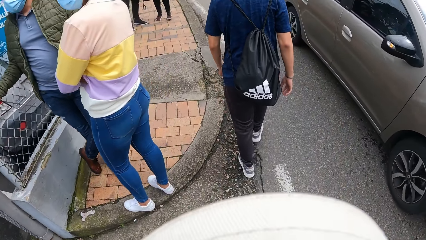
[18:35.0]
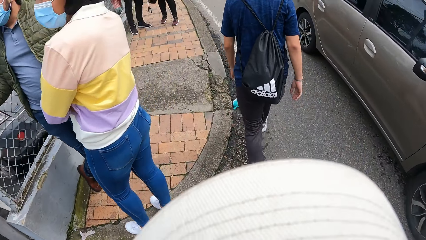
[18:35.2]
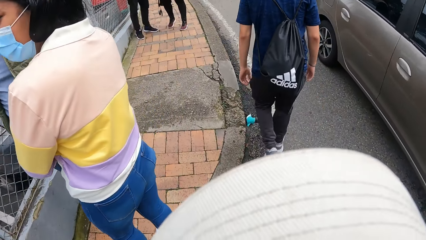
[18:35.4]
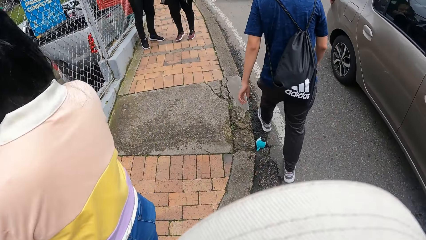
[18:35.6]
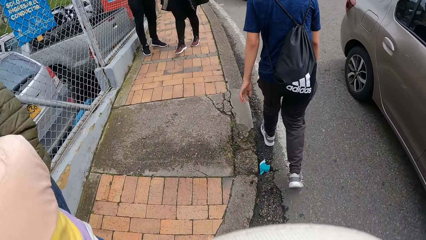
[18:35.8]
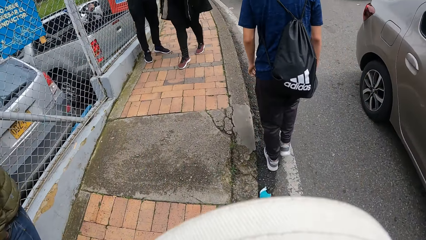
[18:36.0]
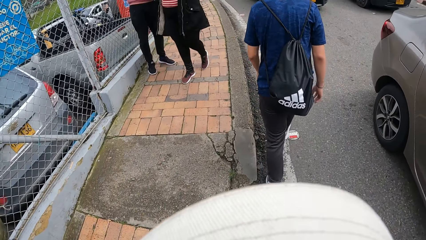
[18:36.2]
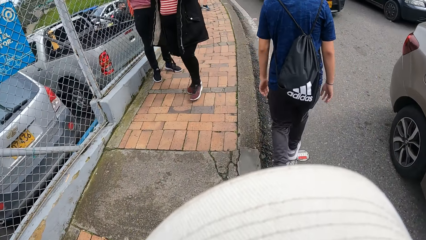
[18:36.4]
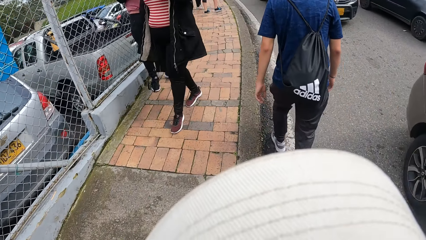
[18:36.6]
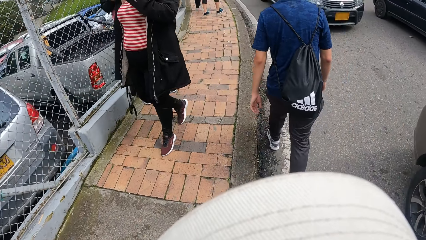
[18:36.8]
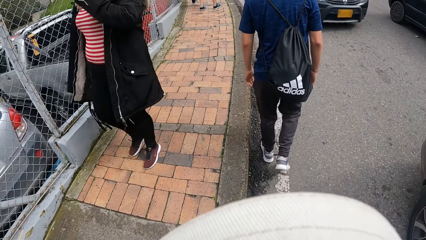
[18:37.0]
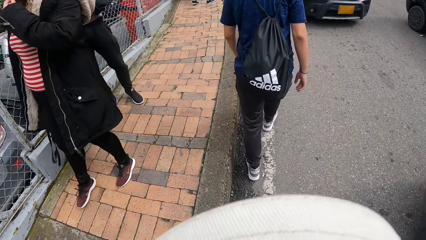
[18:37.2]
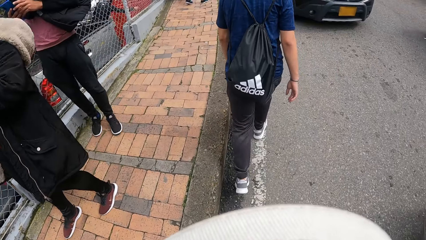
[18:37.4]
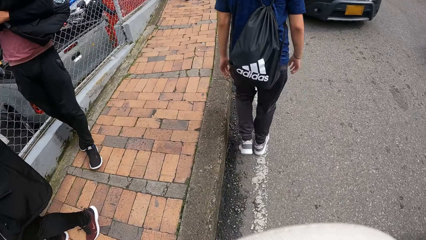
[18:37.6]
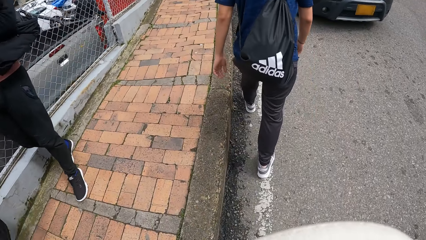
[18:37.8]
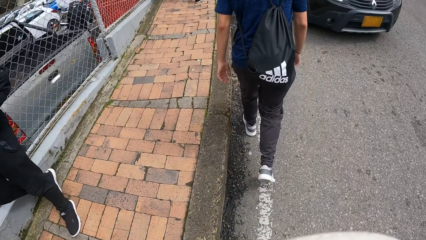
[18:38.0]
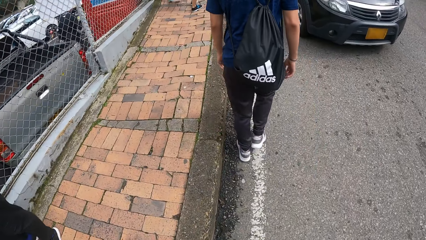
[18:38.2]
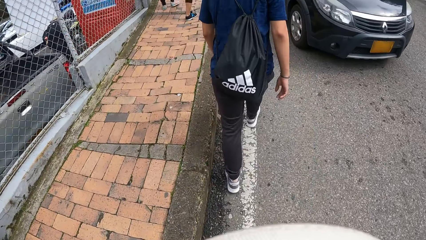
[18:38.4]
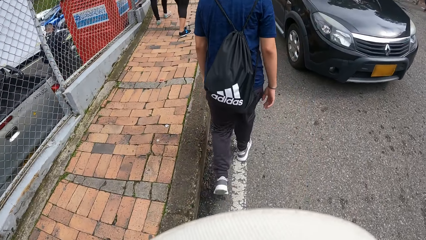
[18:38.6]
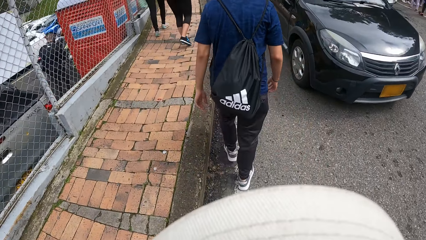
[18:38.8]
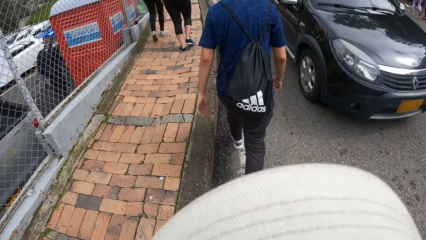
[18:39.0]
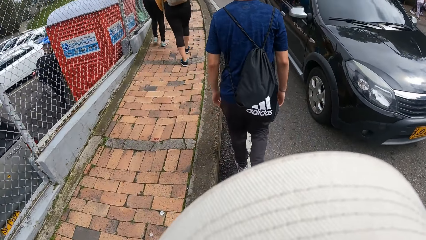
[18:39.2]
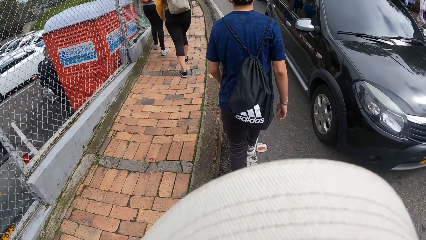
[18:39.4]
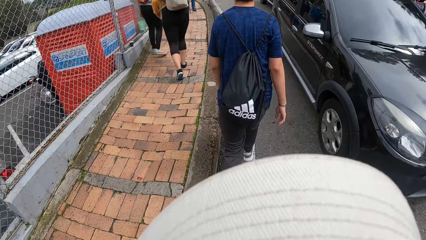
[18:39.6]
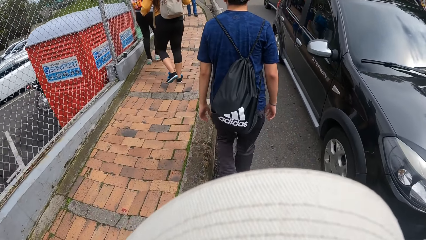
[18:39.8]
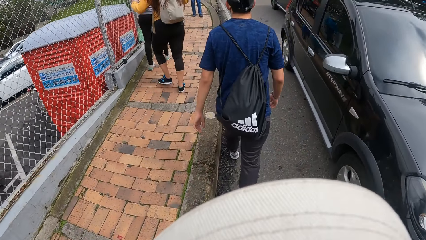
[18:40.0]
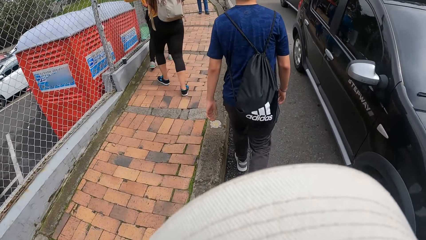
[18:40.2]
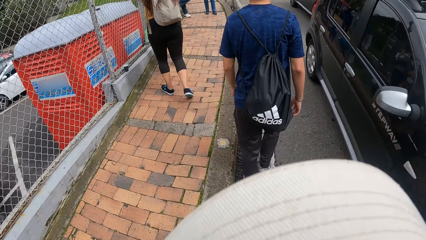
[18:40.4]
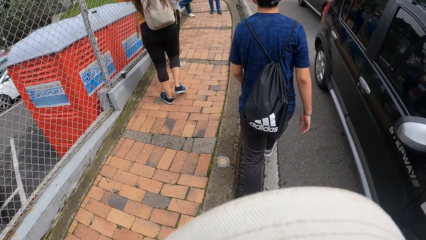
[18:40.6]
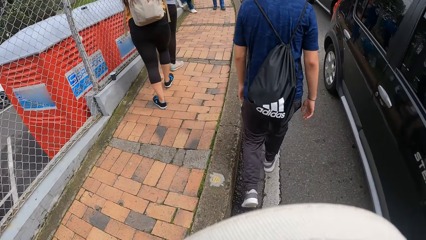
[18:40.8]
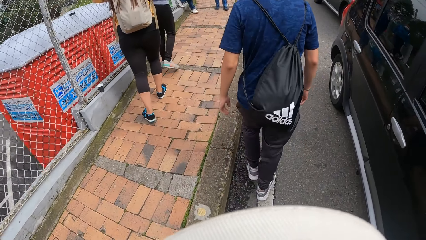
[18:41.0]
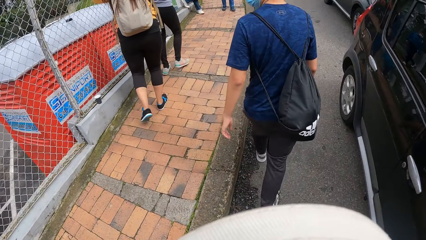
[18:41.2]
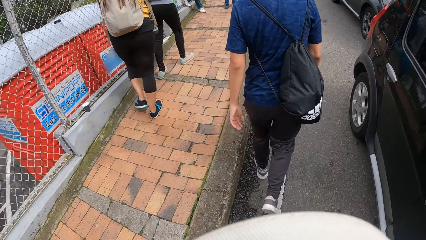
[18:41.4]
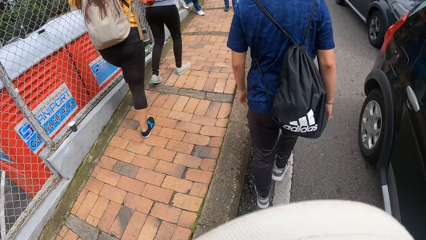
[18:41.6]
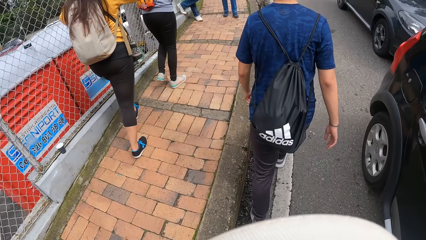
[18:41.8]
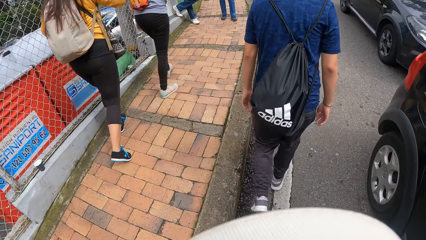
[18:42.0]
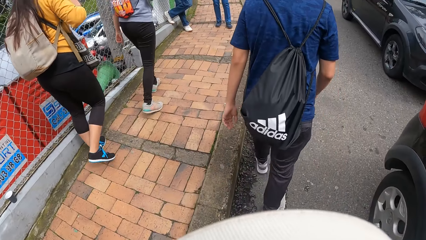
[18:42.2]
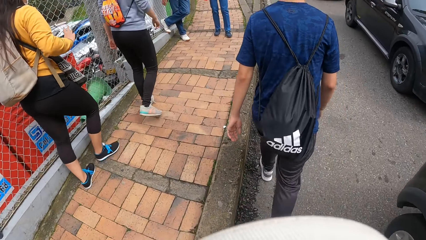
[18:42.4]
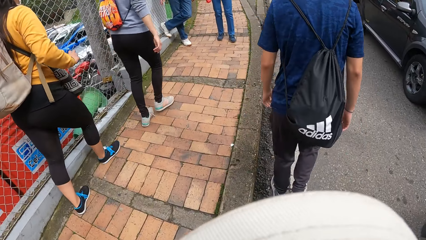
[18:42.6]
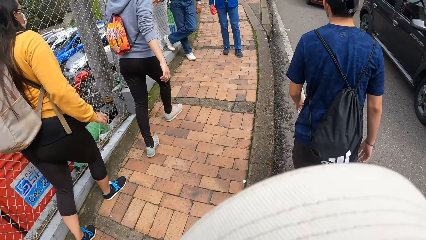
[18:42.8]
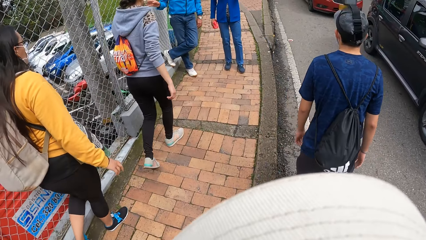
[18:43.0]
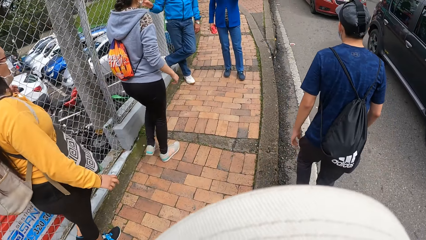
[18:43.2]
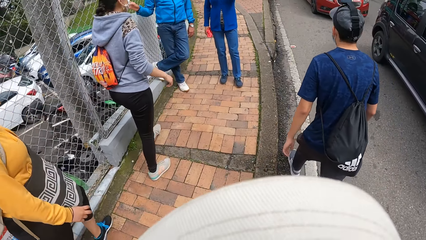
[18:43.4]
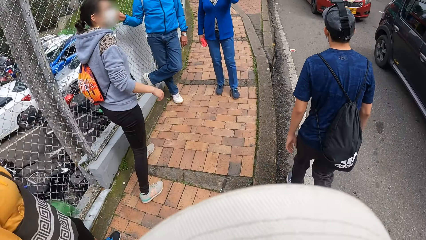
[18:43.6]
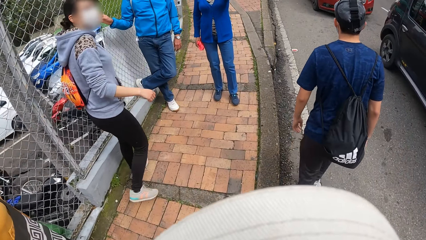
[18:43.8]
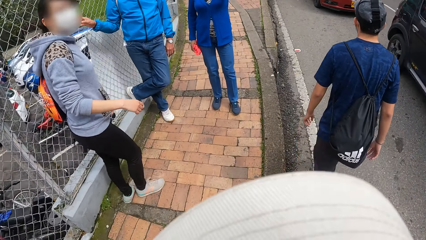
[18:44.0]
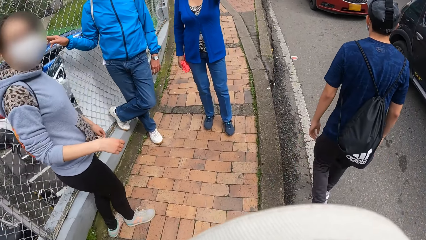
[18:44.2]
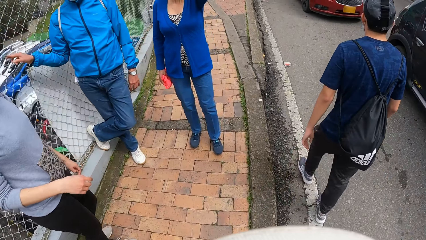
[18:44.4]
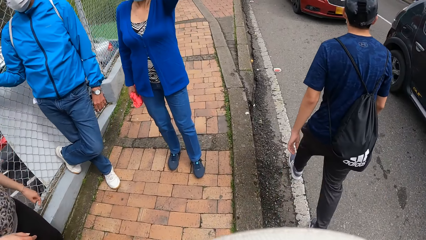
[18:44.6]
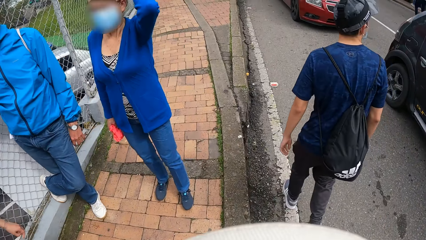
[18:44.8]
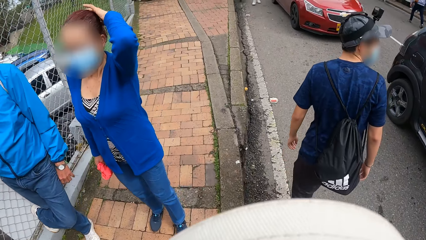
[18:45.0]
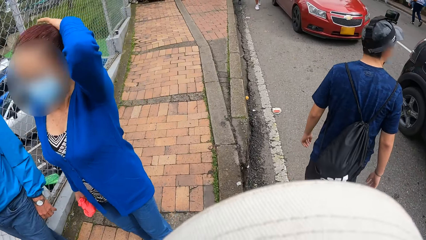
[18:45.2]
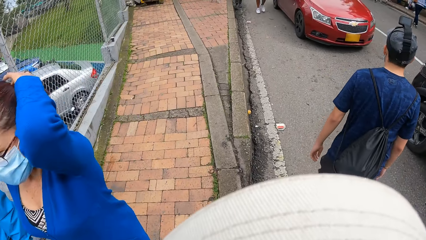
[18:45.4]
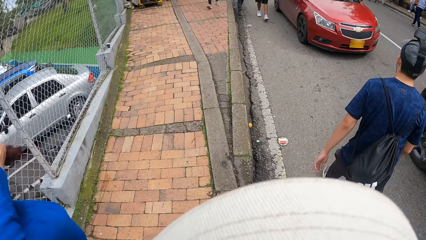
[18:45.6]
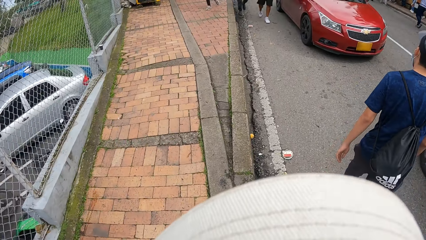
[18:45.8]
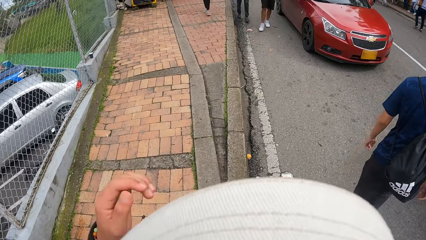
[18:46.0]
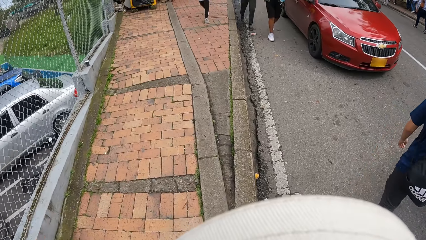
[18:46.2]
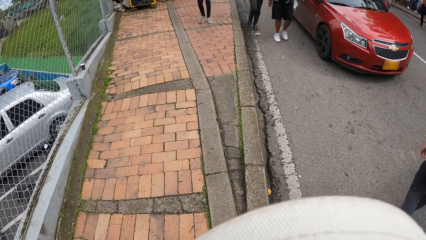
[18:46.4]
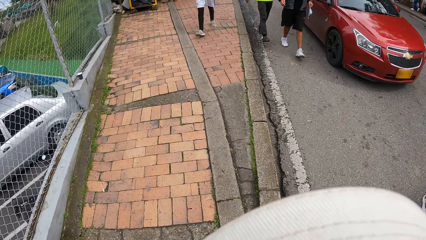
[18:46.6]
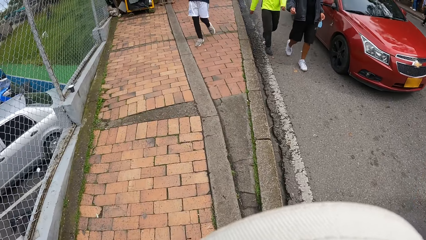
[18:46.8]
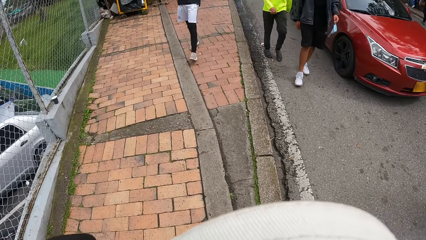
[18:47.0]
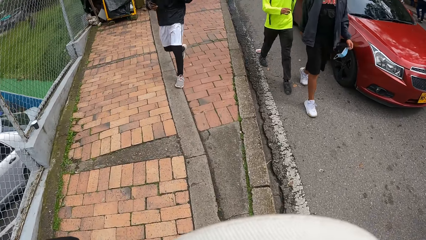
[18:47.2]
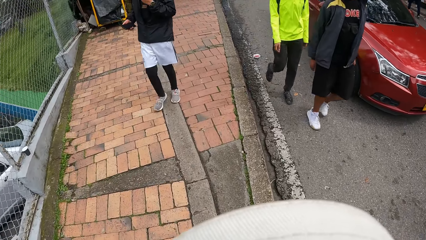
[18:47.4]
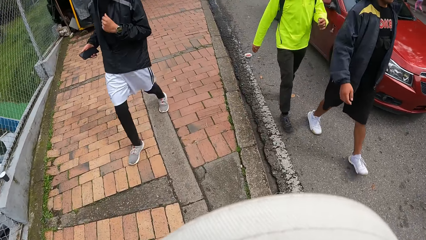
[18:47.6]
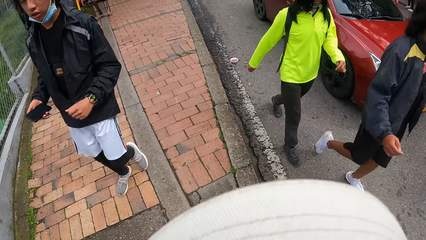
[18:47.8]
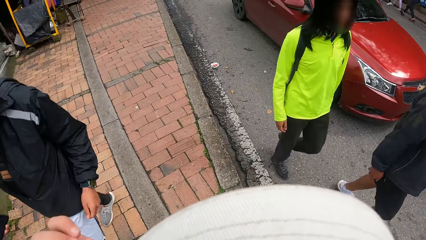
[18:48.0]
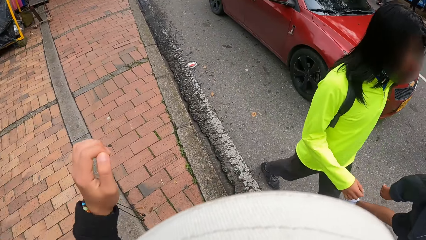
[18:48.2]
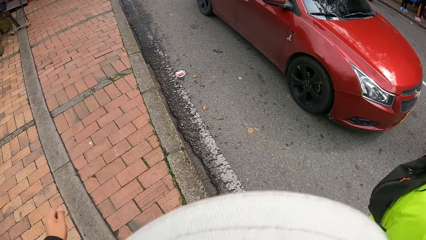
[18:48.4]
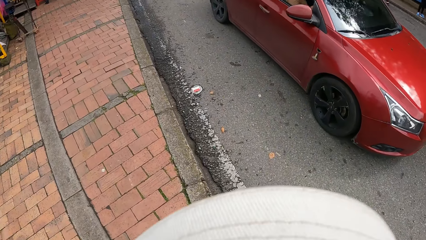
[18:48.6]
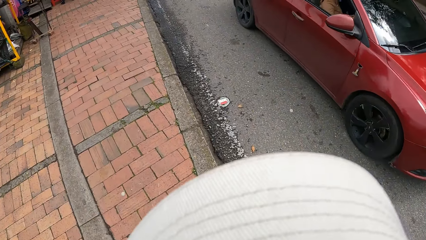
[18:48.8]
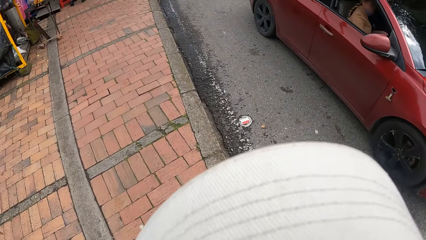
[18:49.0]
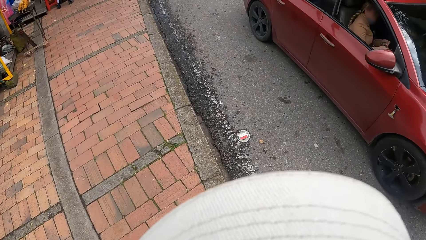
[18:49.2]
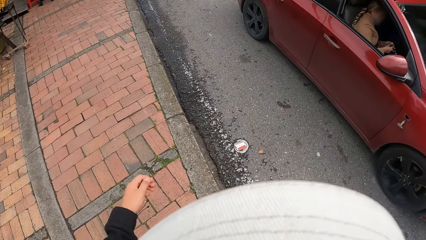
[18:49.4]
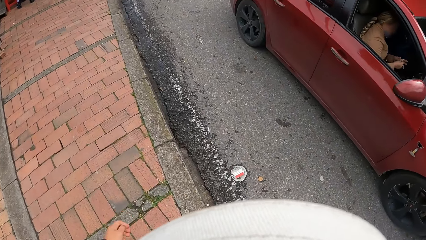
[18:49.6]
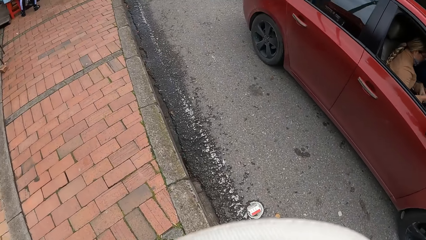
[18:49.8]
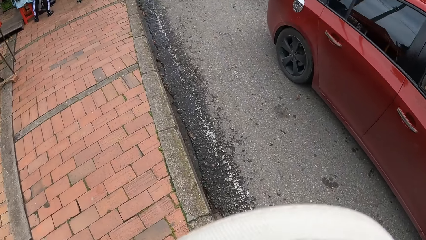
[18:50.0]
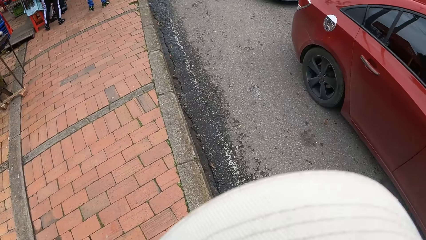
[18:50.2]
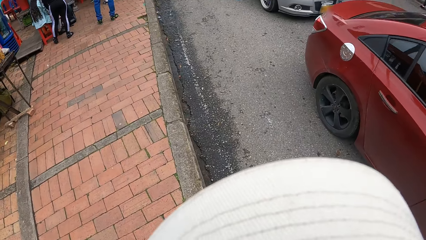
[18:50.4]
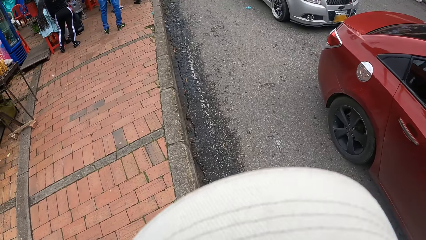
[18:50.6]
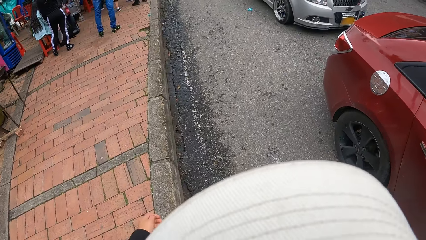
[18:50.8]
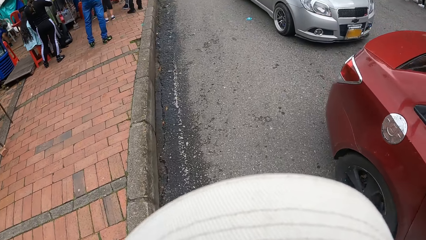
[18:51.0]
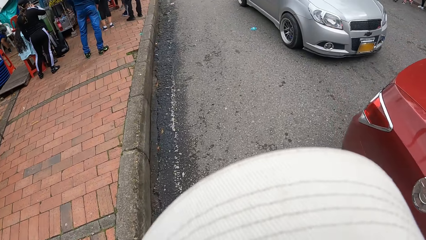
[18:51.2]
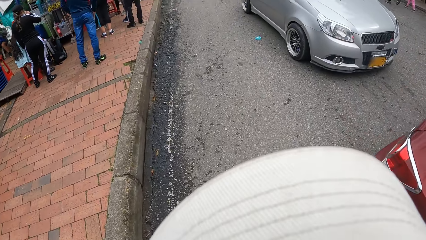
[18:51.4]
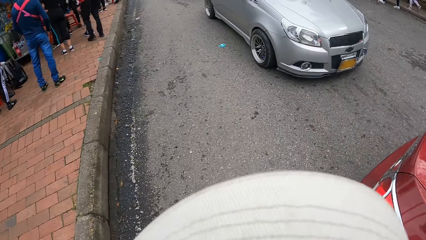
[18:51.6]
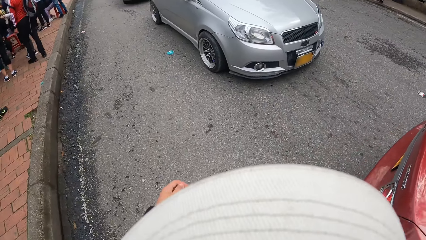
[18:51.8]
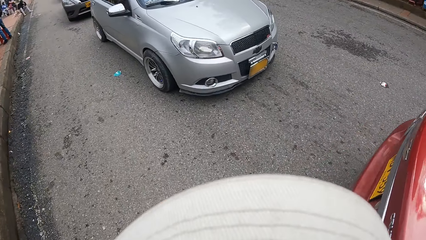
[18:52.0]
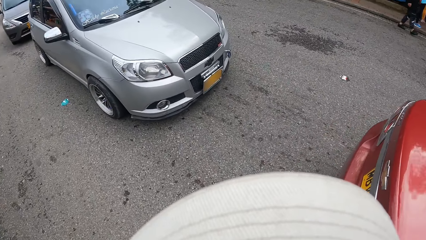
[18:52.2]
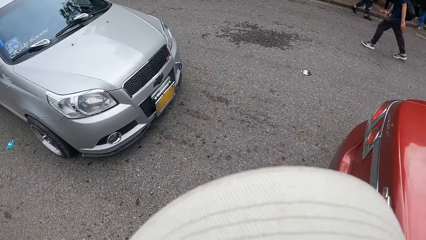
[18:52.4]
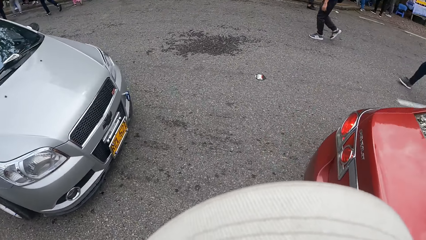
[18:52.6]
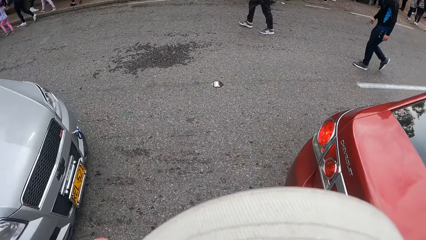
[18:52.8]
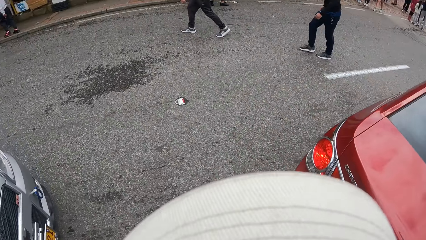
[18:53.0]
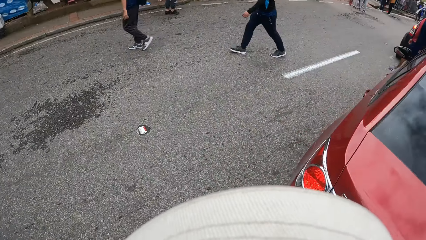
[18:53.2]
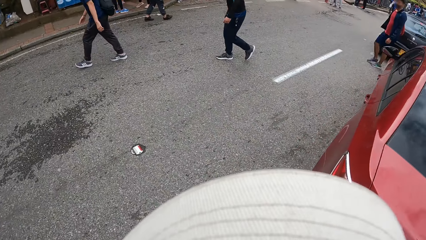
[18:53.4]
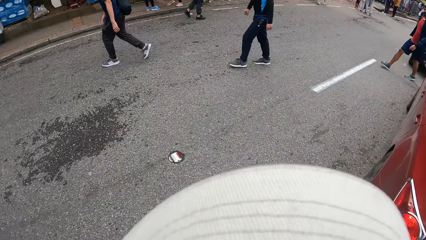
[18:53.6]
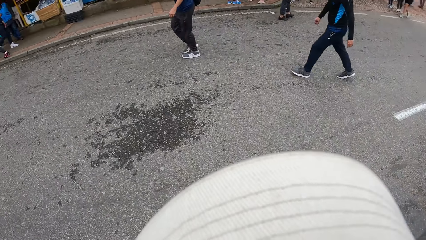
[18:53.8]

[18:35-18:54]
The camera wearer walks on a sidewalk. A person crosses the road. The camera wearer walks on the road. They look to the right.
